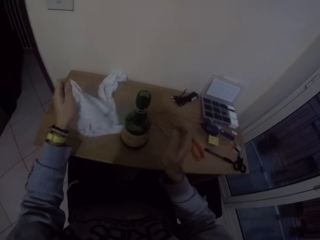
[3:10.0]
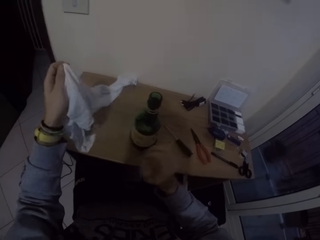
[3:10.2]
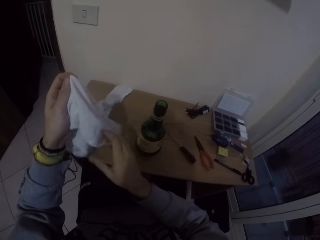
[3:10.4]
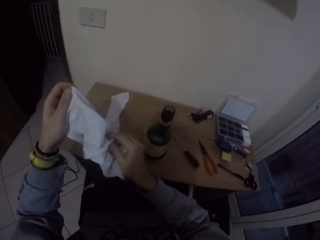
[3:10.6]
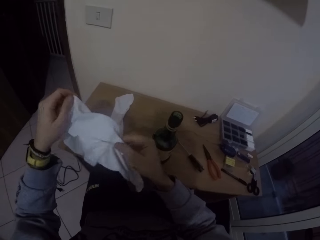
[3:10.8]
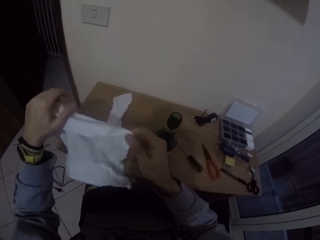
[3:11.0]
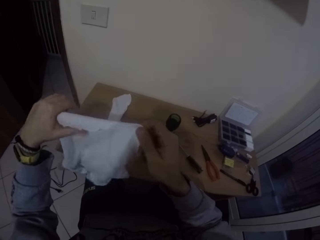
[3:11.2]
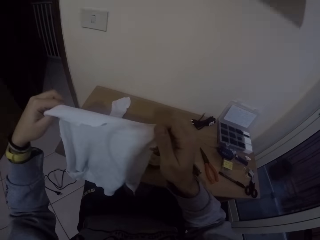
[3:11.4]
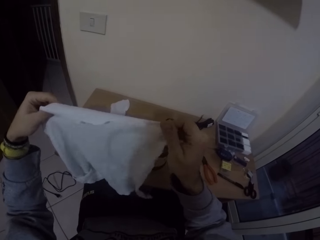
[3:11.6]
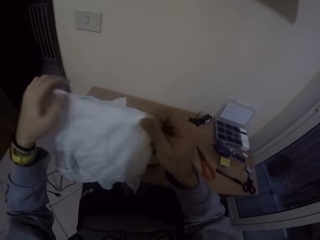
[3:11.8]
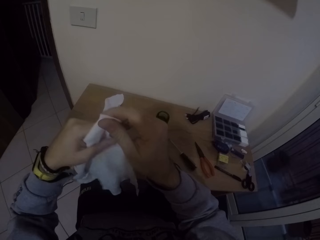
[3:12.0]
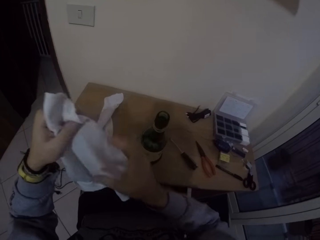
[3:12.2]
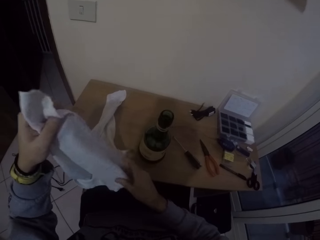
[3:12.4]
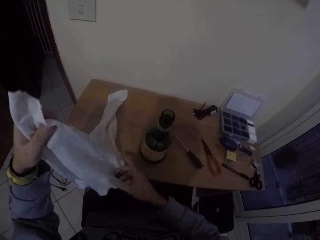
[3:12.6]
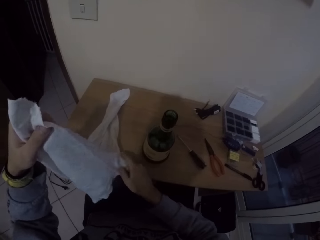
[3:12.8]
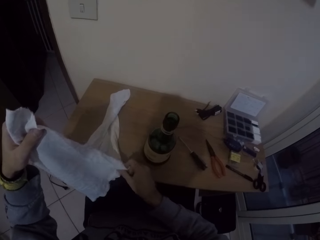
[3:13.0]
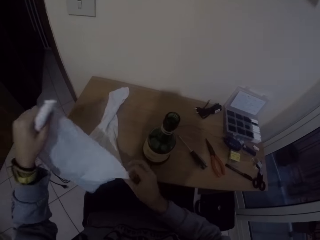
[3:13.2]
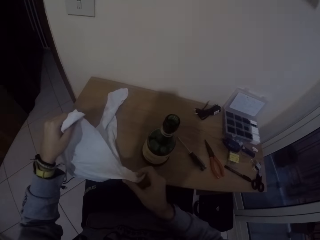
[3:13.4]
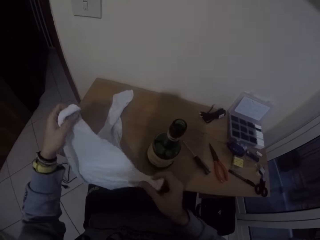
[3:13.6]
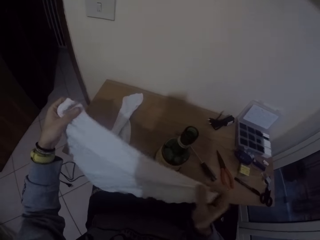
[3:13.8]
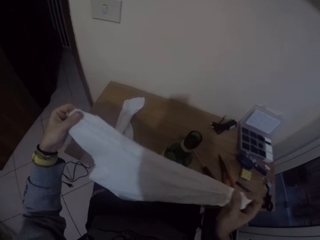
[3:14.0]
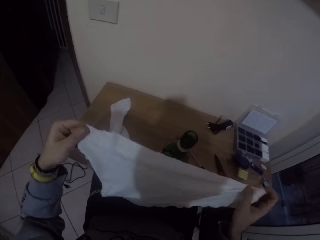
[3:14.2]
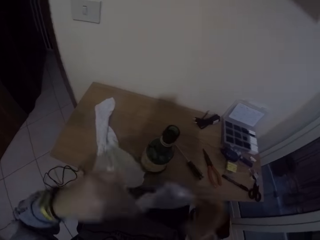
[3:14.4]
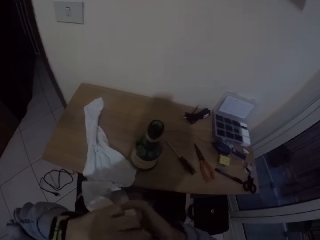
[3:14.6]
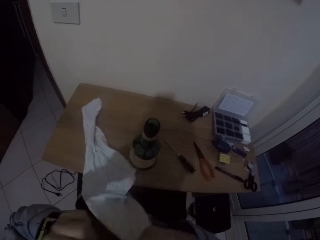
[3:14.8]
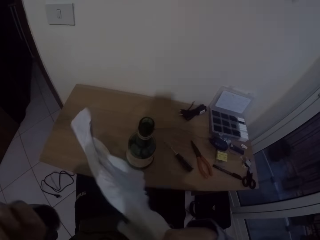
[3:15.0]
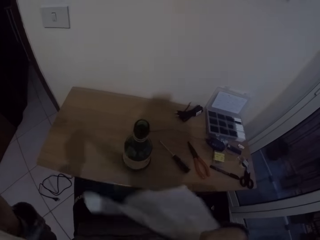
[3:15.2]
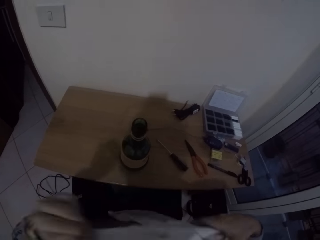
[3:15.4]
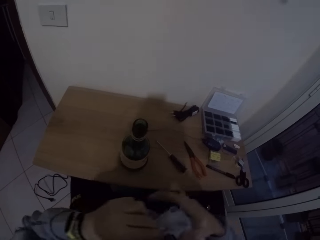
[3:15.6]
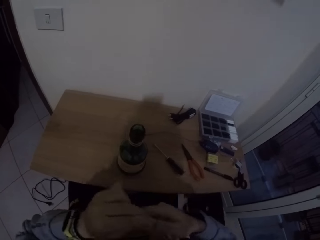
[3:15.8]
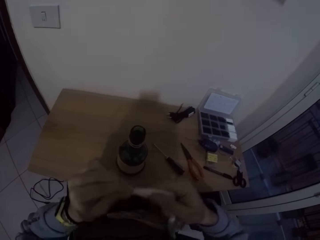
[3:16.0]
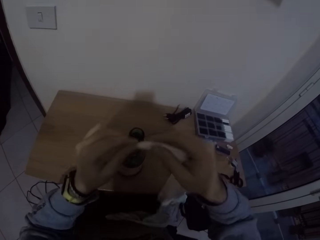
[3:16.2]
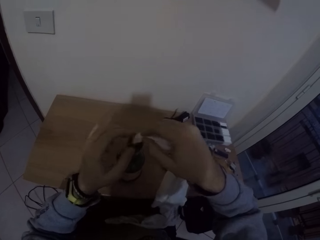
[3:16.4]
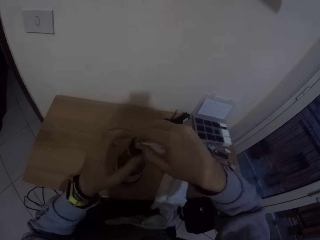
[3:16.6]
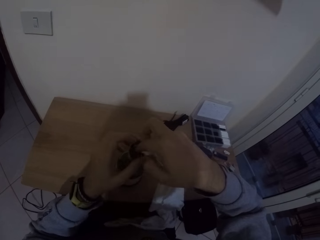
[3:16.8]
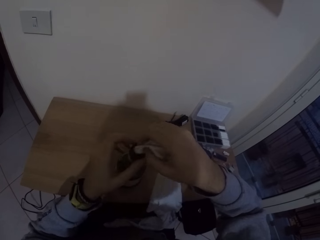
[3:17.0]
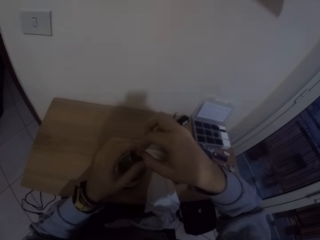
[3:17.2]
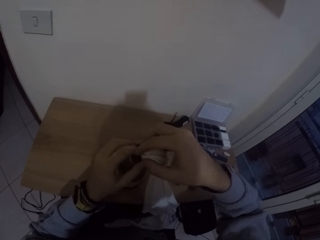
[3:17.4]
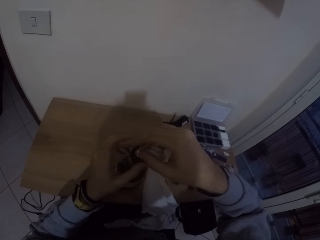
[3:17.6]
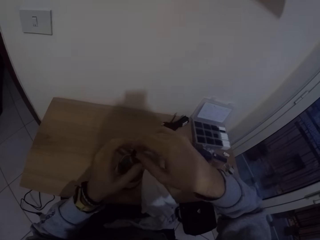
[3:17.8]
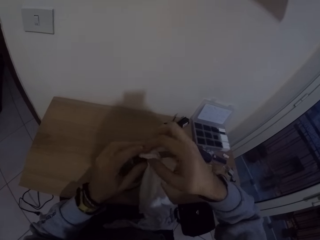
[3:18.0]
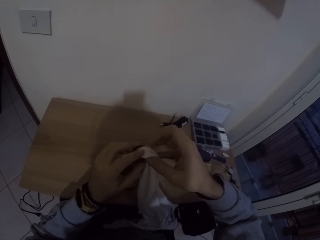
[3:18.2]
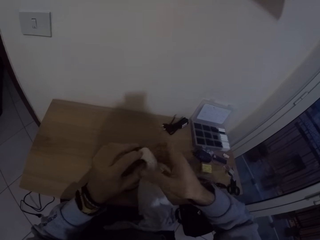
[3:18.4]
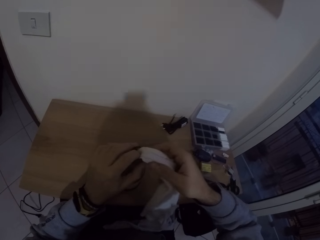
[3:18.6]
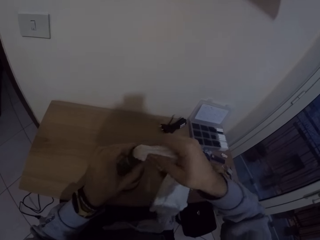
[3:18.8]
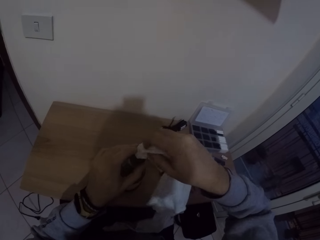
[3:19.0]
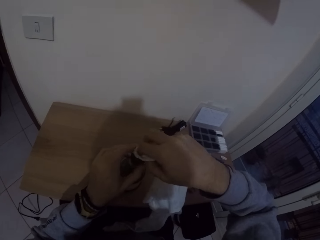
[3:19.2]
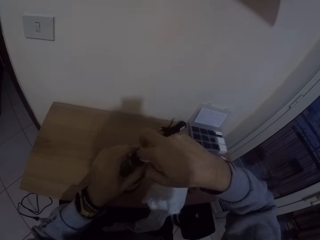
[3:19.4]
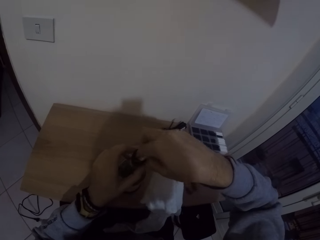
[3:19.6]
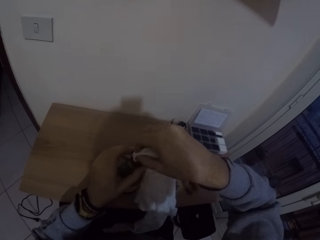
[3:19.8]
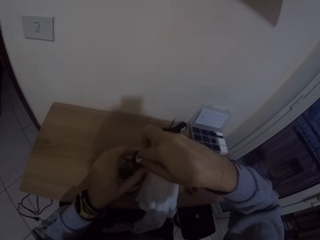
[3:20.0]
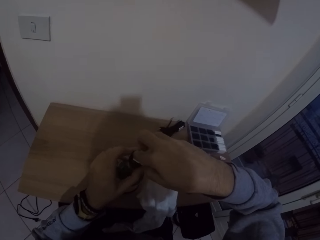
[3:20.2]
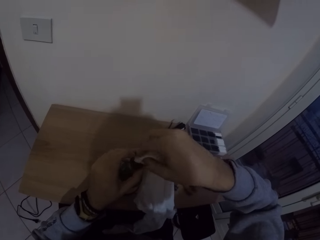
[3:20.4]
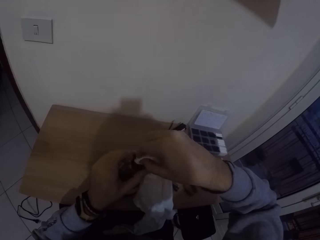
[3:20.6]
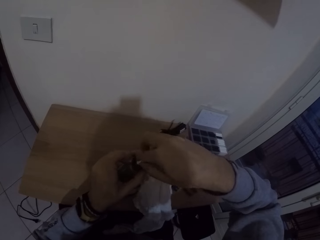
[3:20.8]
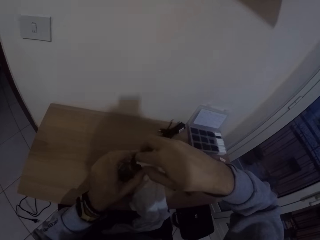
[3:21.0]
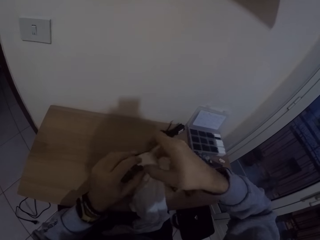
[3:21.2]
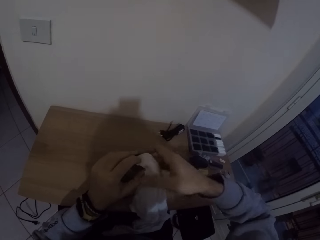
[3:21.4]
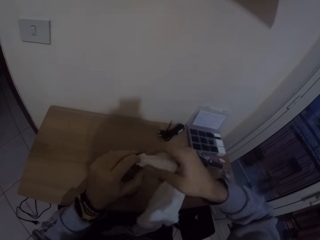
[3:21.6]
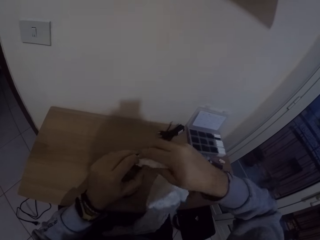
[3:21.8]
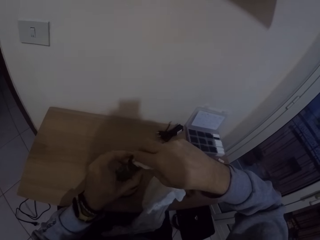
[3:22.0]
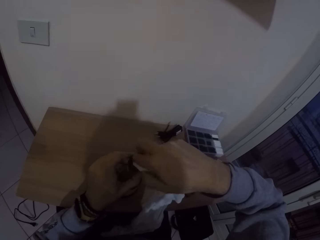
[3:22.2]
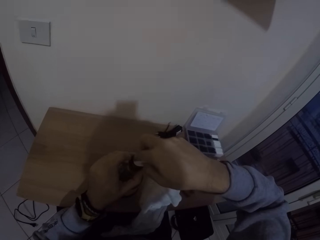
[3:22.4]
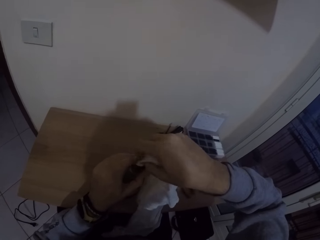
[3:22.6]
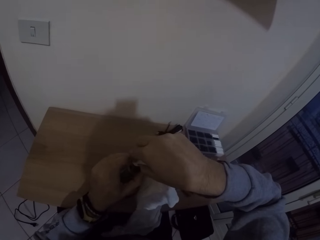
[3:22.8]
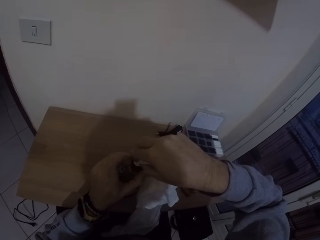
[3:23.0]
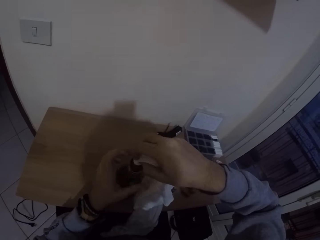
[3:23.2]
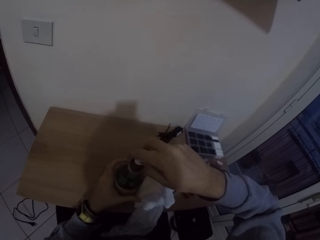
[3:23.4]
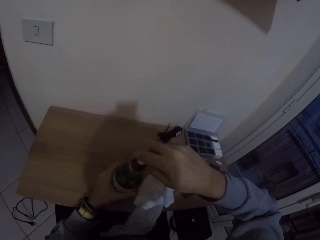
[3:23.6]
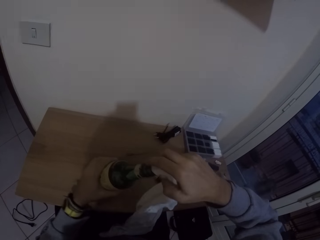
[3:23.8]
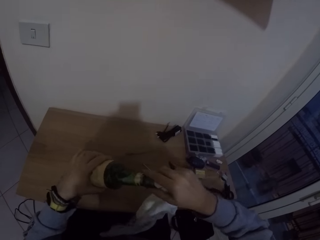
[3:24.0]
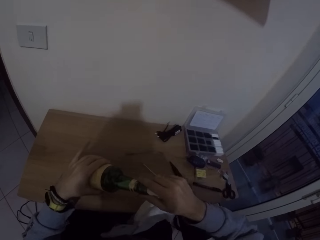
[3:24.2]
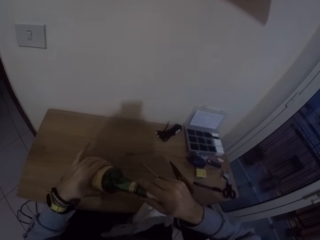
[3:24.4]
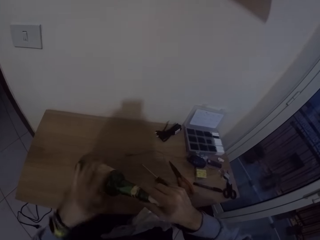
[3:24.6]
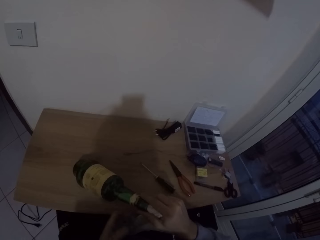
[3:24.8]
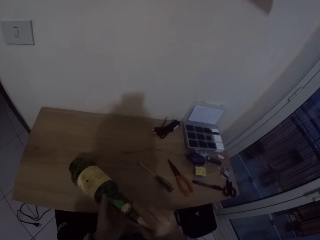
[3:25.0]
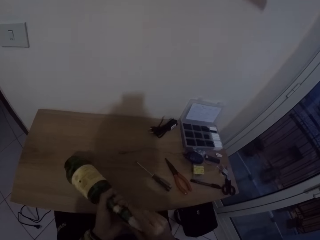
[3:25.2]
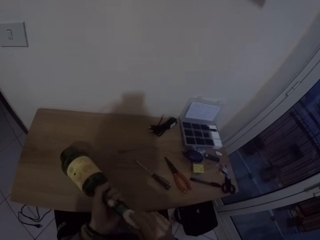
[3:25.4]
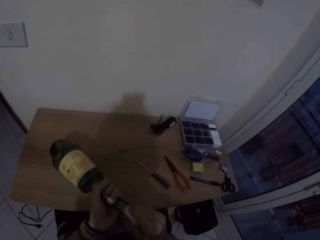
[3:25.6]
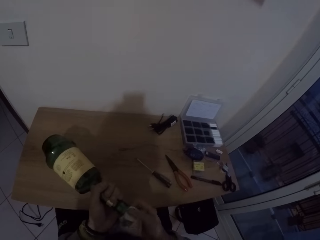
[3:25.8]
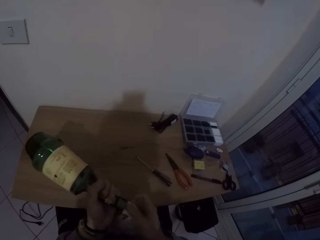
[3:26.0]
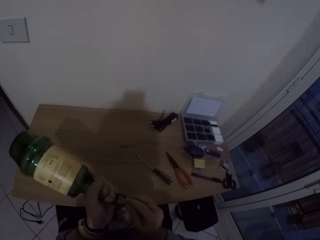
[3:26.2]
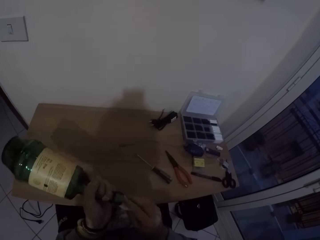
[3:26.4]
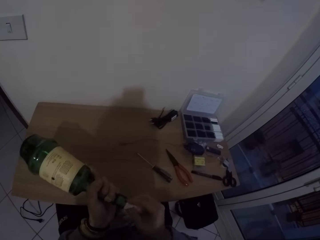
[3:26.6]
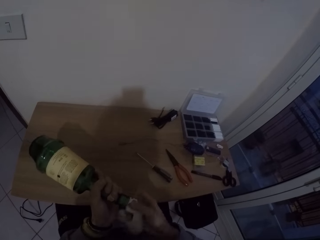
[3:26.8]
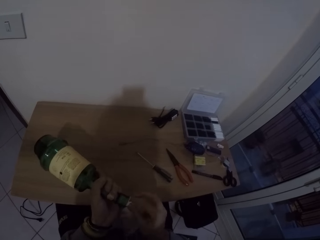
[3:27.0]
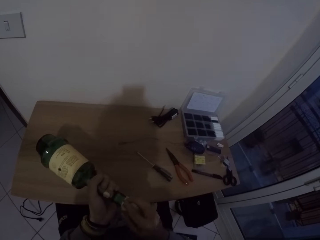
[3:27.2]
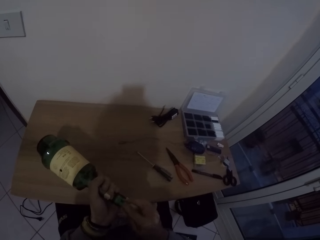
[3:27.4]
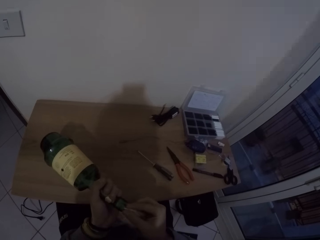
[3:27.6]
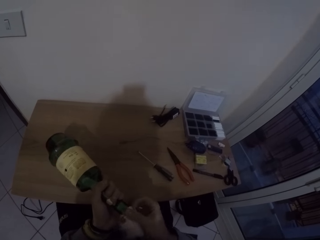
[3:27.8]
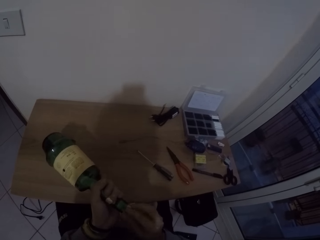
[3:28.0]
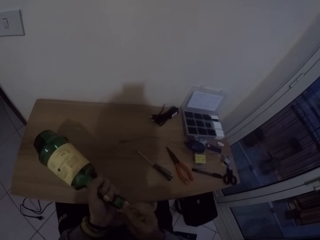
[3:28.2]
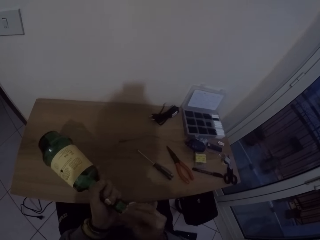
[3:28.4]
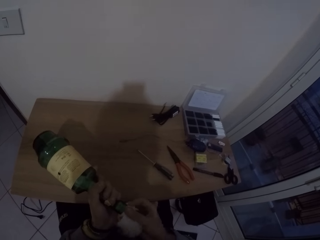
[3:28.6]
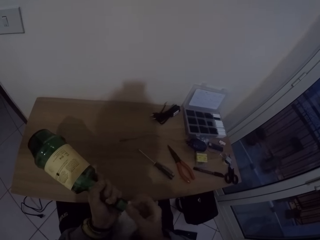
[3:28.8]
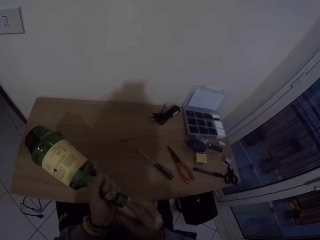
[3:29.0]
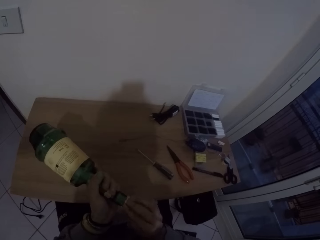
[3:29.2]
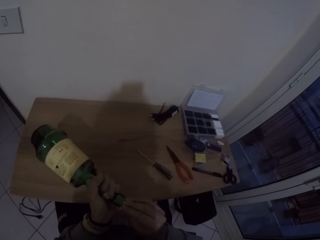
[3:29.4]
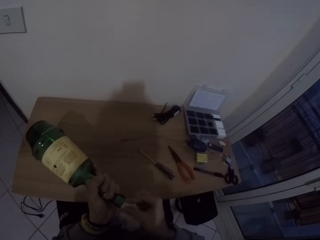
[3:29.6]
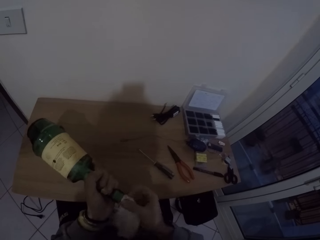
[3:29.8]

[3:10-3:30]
The camera wearer picks up the napkin or cloth from the table with his left hand. He aligns the napkin with both hands. He inspects the napkin with both hands. He puts the napkin in the bottle on the table with both hands. He lifts the bottle from the table with his left hand. He puts the napkin in the bottle with his right hand.

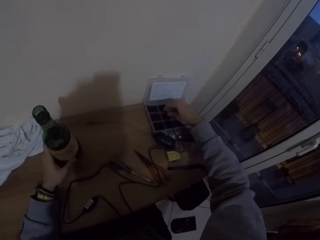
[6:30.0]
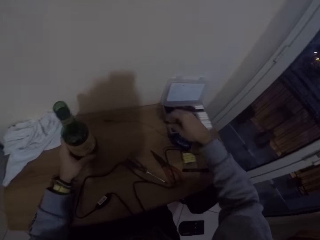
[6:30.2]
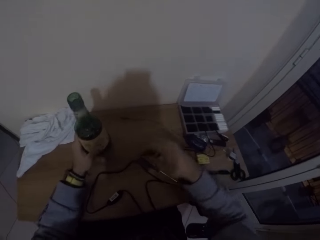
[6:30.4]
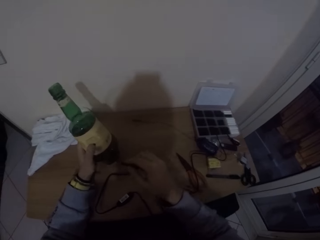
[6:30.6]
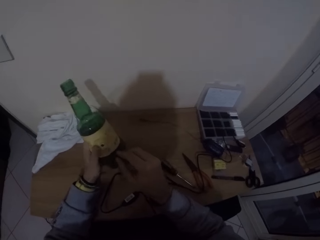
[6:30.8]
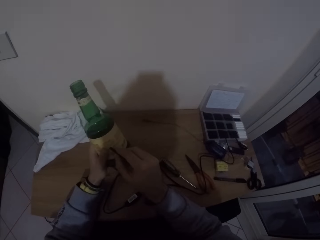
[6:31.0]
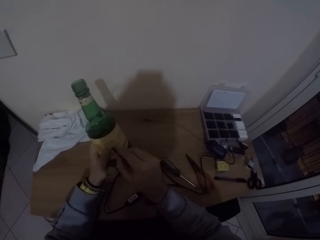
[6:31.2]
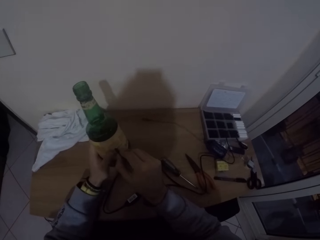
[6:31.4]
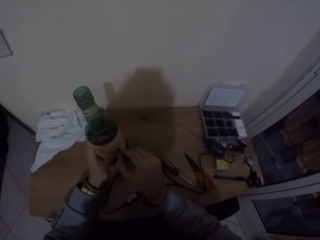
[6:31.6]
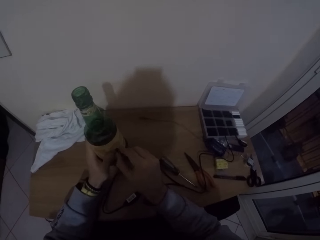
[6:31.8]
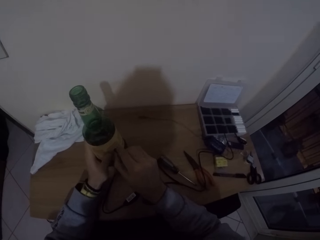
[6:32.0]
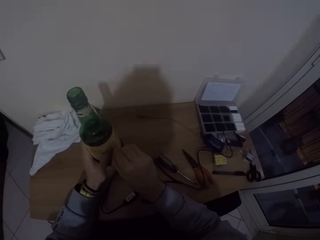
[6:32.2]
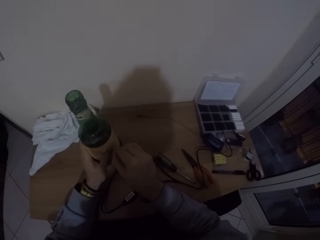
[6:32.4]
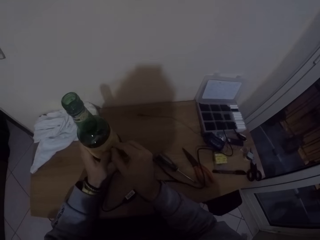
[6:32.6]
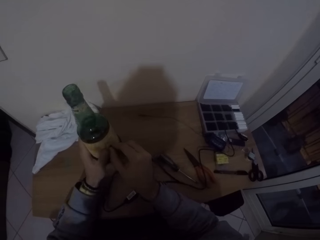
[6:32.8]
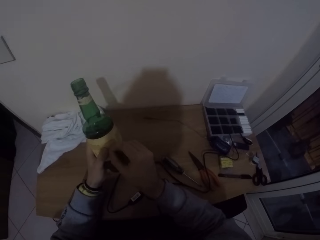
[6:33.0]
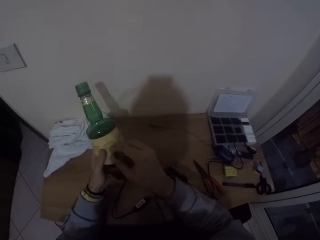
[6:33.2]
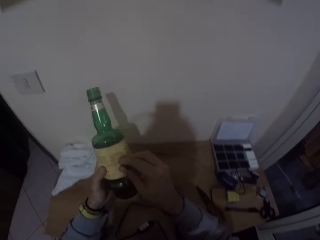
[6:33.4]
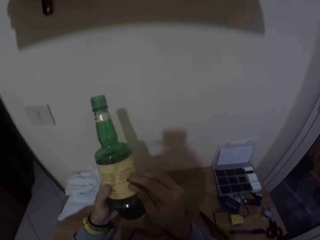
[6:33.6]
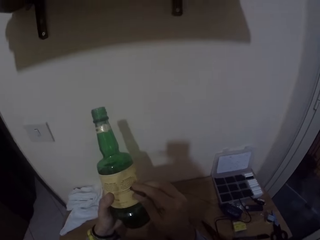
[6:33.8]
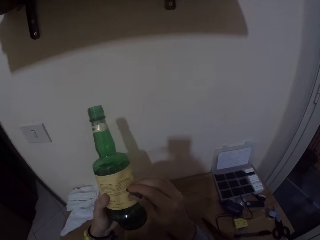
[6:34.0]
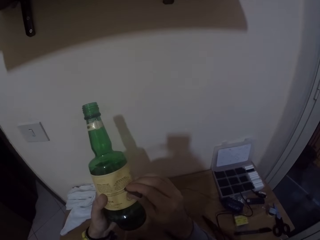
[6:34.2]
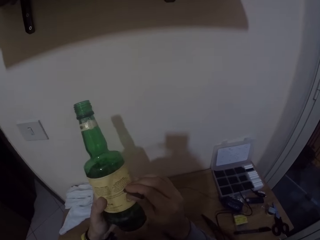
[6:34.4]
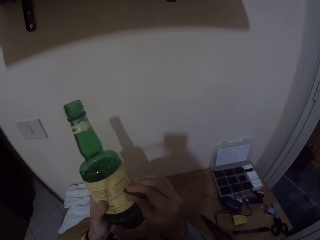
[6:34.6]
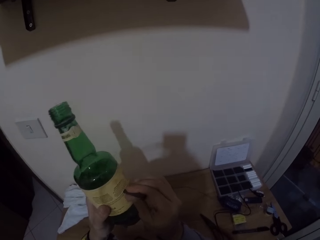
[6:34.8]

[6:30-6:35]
The camera wearer lifts the glass bottle from the desk with his left hand. He inserts the rubber cord into a hole in the glass bottle with his right hand.
